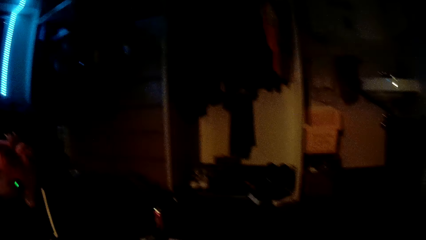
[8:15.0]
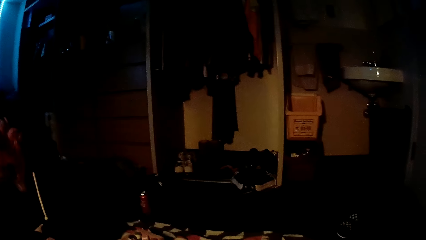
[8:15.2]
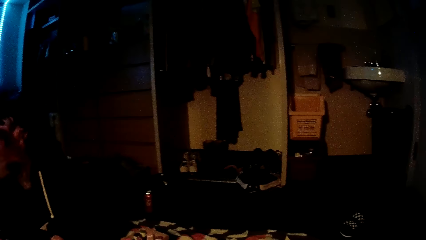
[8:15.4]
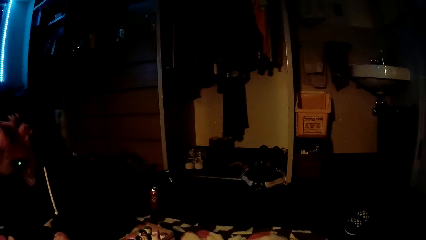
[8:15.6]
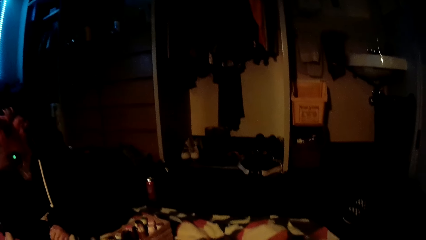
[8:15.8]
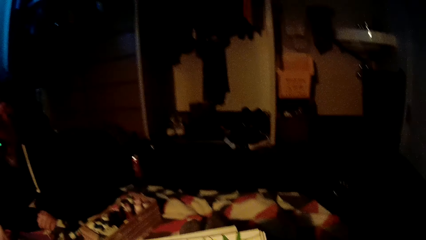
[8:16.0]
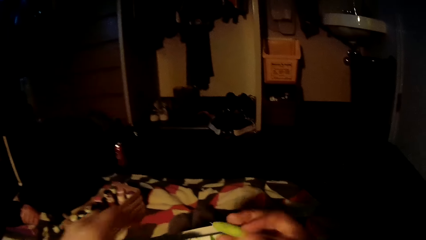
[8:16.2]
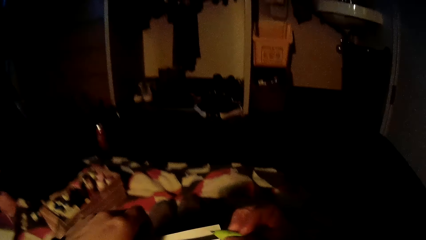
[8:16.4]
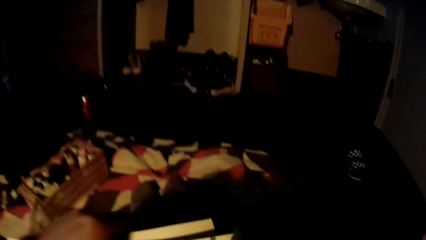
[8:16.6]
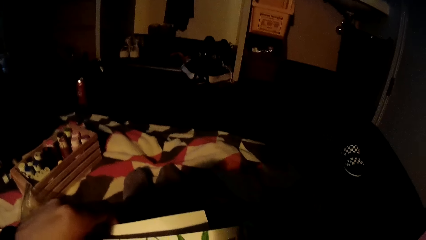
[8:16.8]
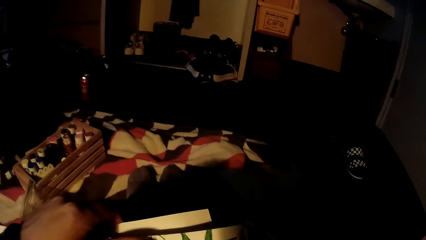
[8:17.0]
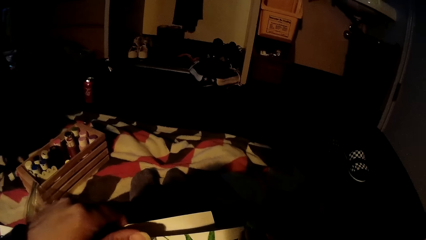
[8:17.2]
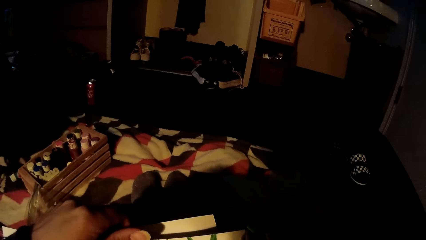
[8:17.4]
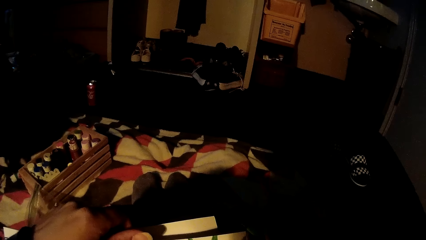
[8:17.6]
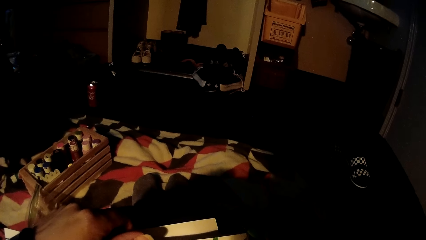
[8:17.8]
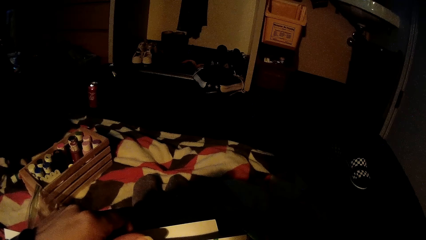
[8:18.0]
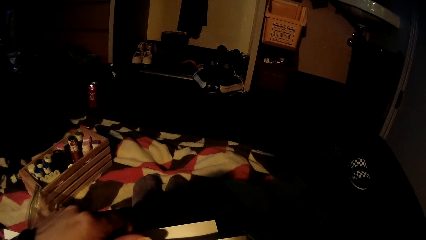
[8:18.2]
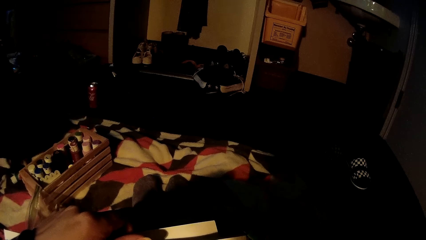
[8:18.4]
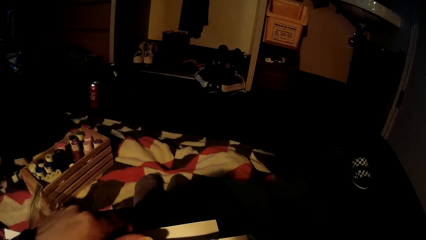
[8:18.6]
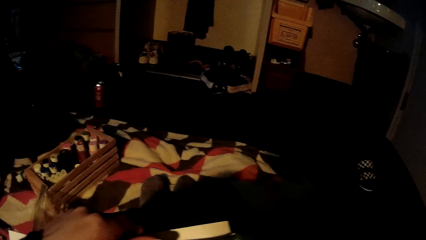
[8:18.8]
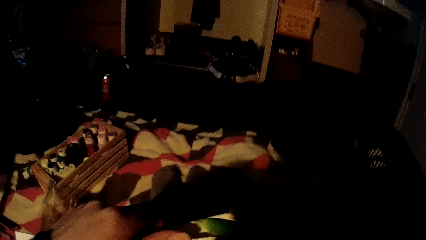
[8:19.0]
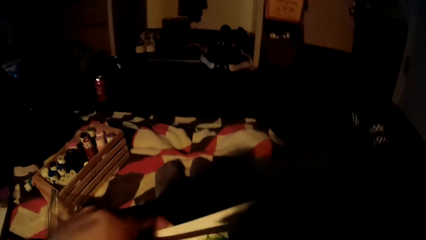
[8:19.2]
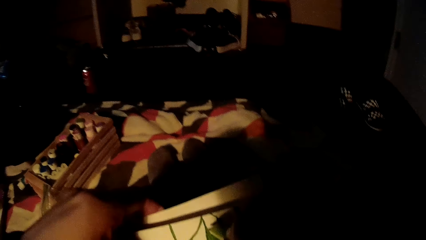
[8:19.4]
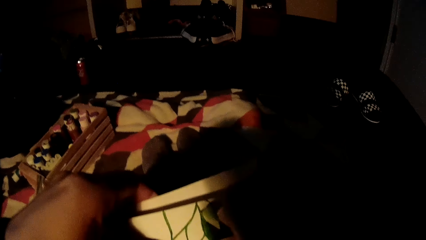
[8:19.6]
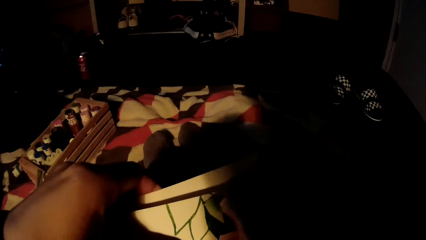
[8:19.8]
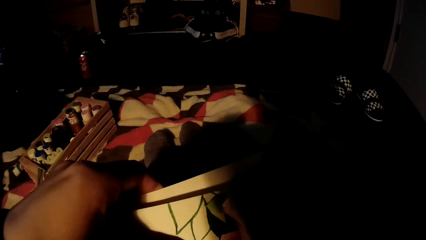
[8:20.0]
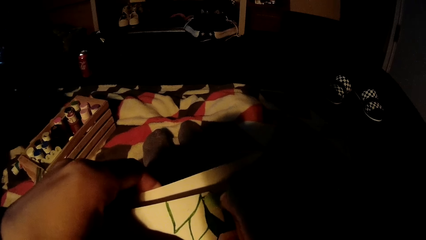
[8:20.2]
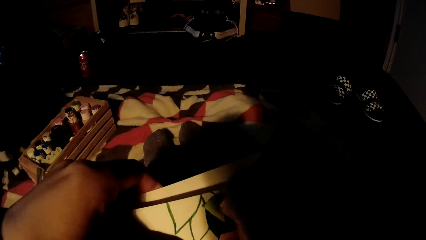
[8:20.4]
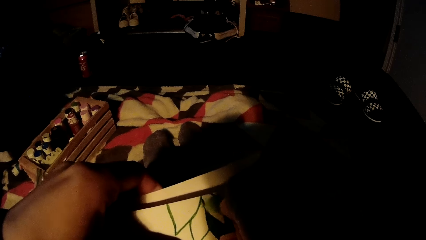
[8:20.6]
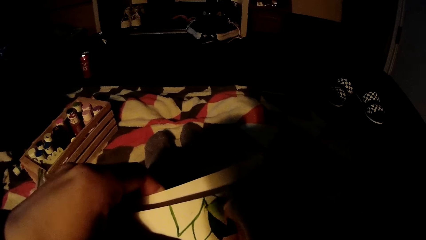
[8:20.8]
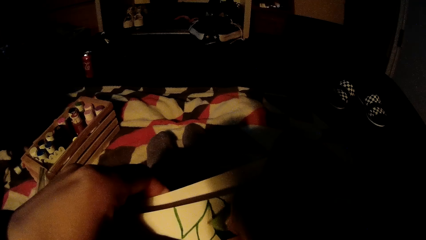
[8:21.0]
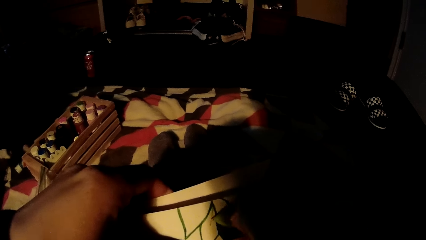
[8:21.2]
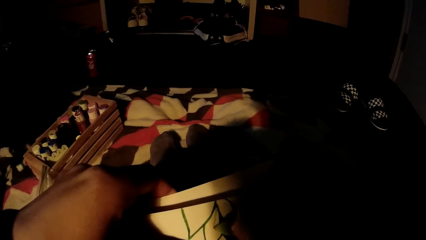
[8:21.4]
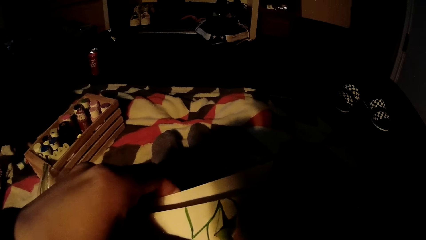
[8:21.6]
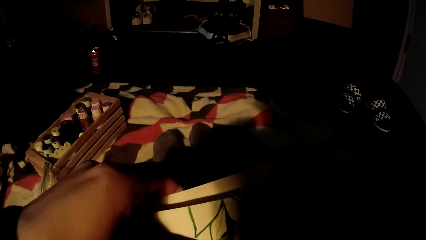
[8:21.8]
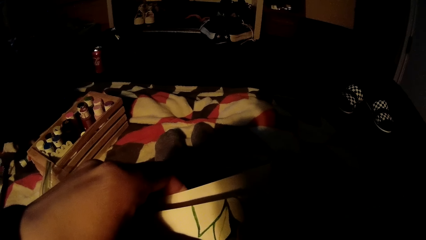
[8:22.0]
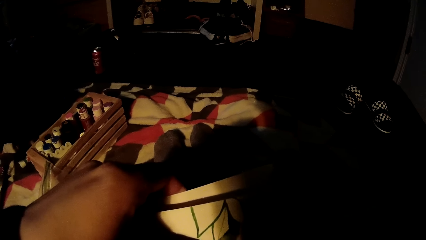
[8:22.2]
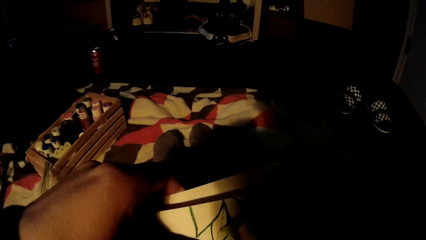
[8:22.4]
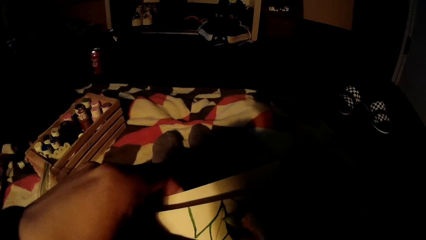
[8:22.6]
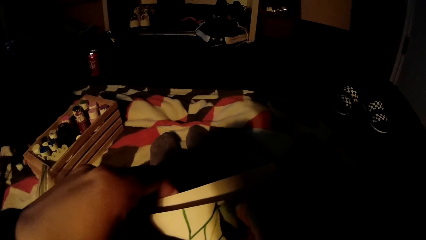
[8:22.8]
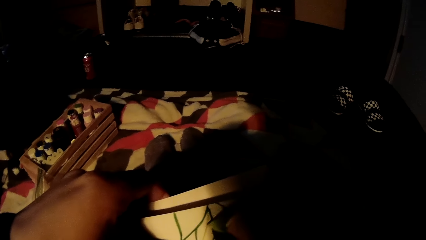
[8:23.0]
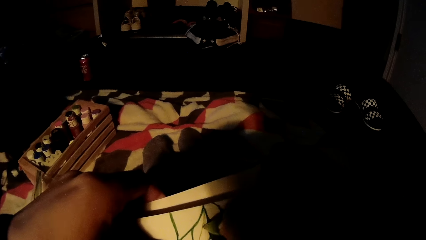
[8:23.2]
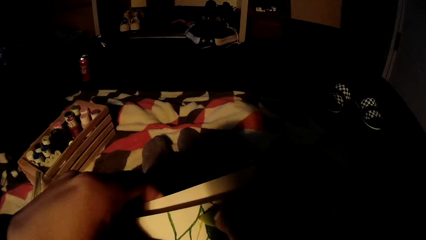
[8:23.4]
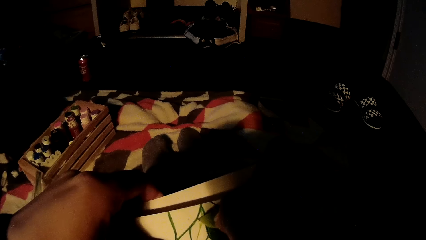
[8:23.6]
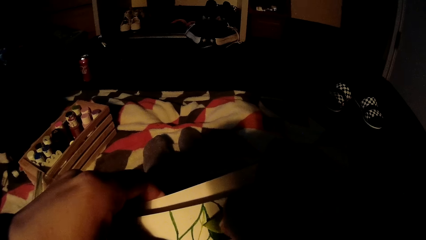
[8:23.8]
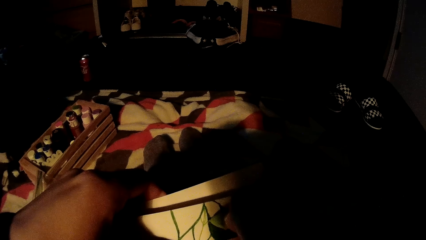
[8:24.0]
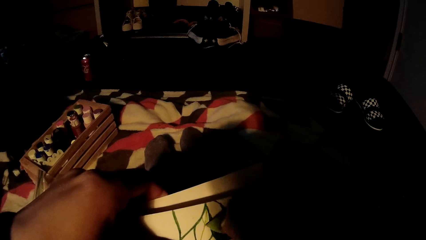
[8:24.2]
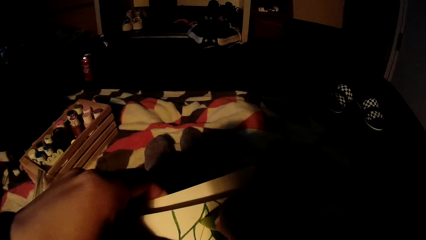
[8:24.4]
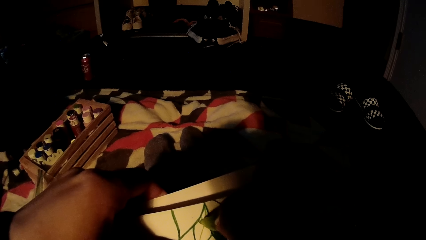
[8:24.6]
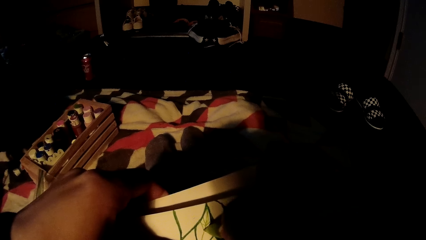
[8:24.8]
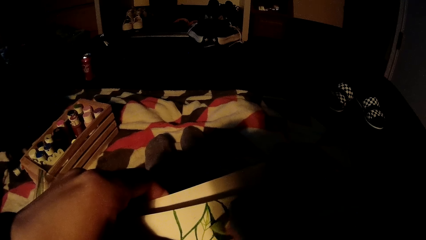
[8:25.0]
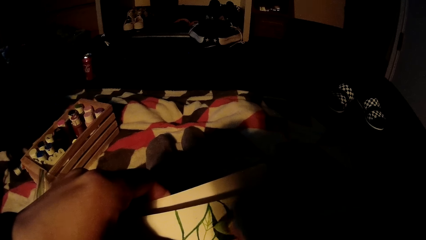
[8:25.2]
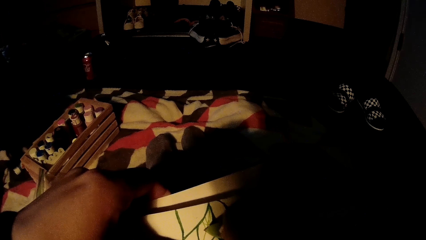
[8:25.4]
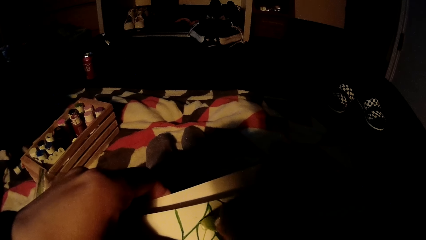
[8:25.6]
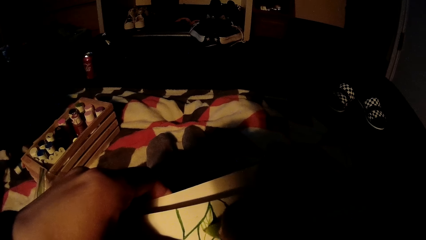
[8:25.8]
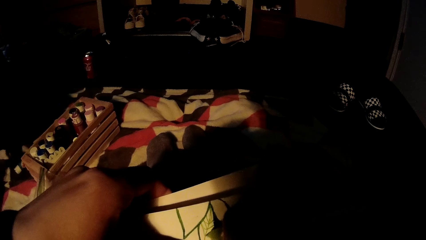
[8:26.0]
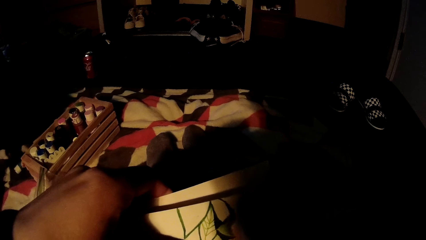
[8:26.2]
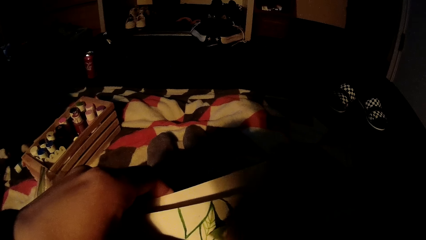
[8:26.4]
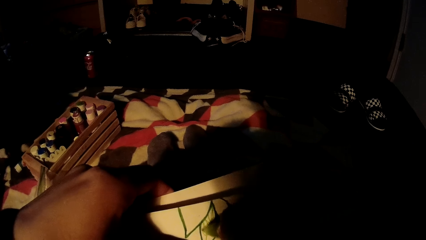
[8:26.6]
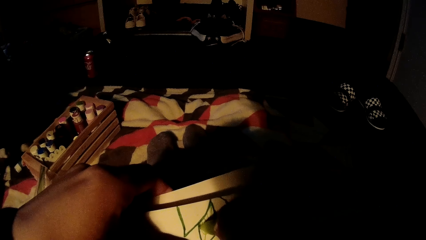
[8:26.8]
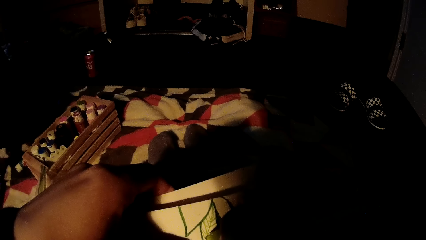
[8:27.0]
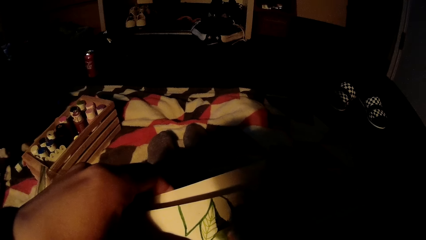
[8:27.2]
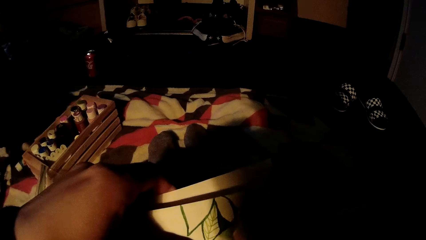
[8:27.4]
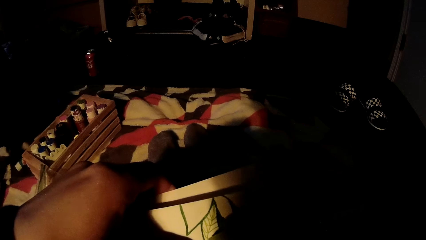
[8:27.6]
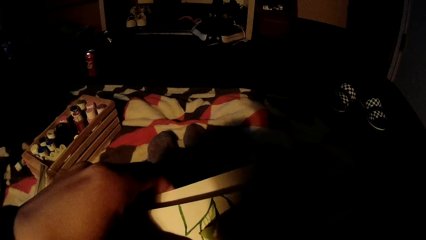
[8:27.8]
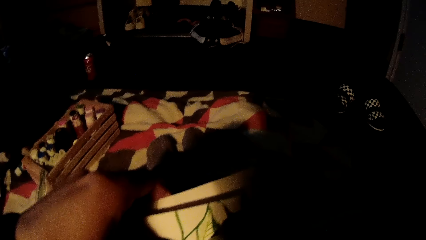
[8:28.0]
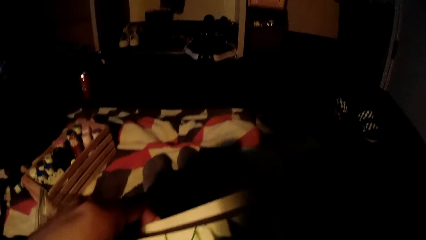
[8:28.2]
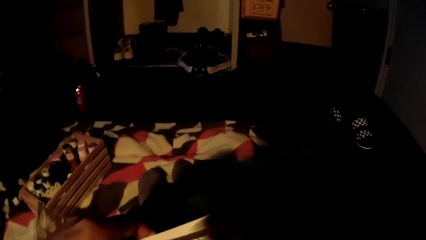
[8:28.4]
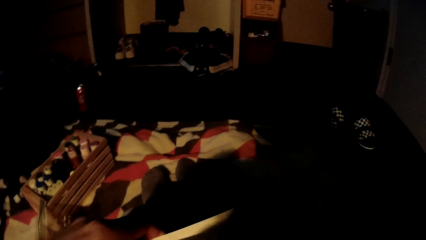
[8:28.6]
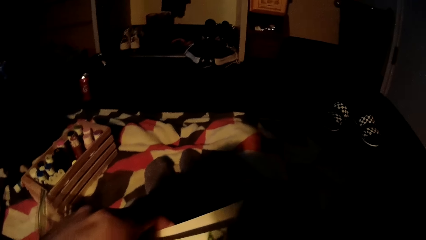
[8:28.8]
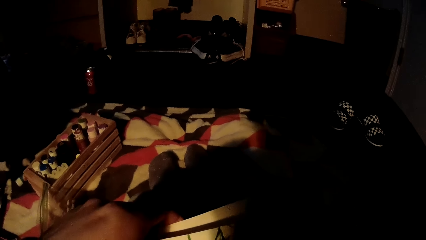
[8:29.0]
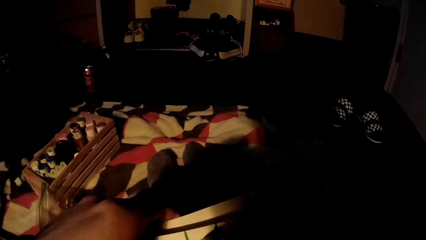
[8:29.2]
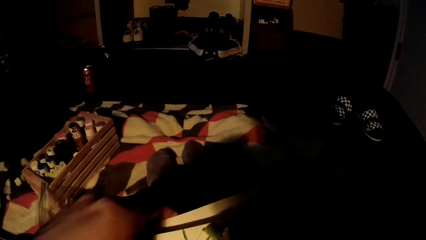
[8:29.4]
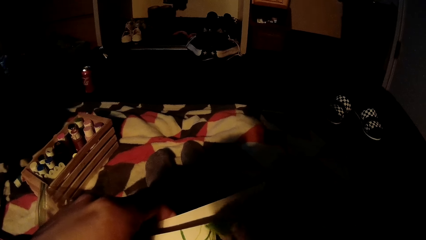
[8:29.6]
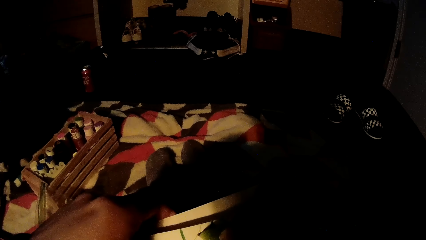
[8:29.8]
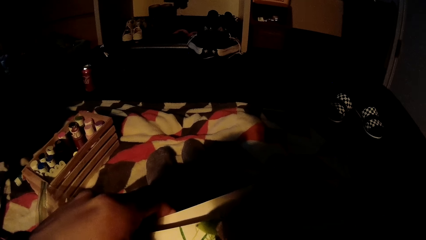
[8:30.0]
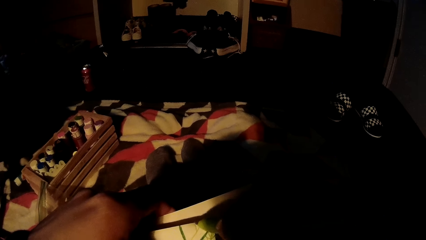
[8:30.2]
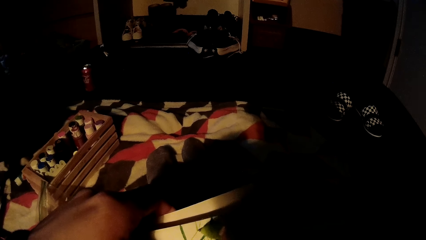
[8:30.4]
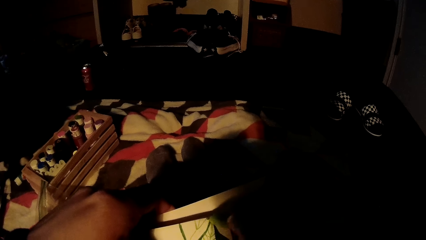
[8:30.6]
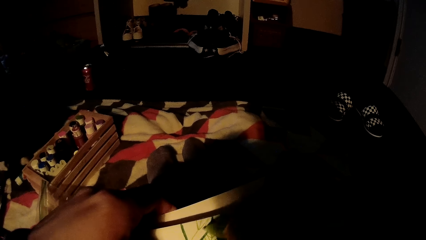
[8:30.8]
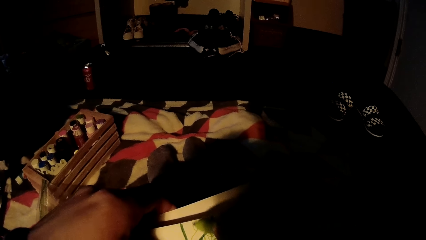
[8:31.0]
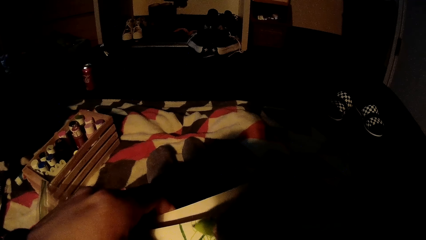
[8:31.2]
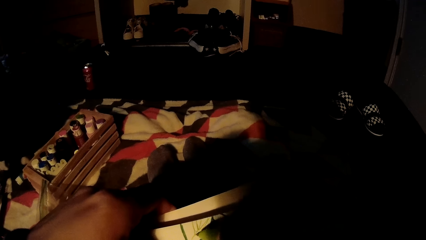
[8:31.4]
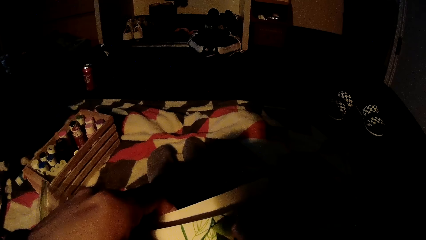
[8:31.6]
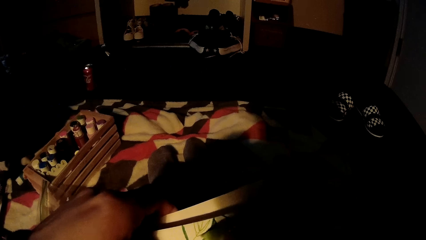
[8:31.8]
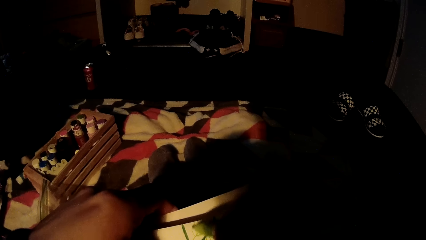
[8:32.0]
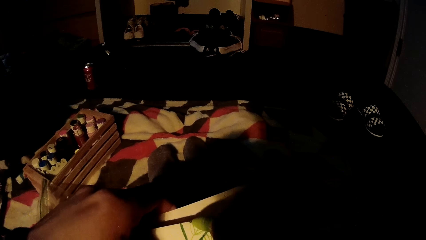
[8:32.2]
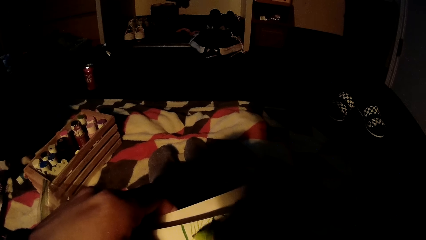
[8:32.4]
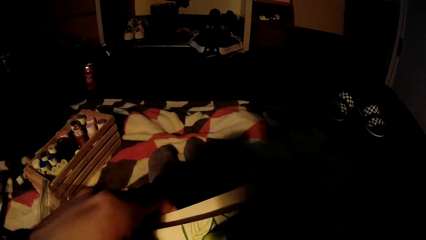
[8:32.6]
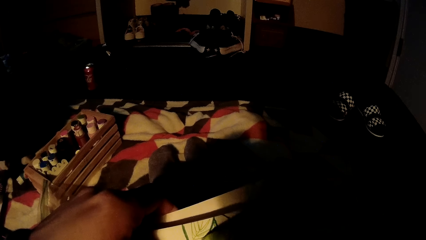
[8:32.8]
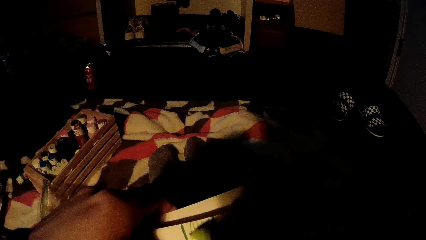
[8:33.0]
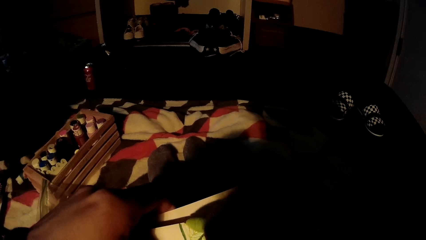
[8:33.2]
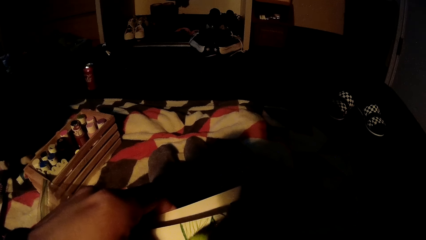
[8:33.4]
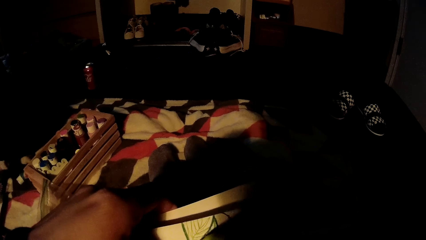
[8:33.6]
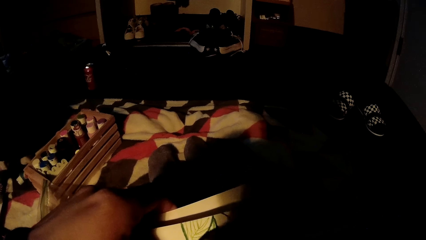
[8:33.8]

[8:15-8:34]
The camera wearer draws on the cardboard with the marker.
